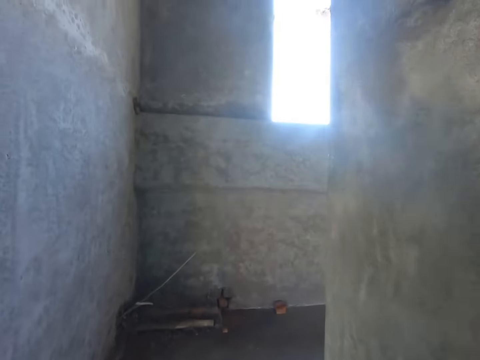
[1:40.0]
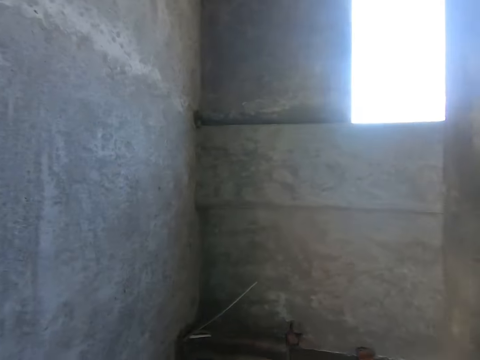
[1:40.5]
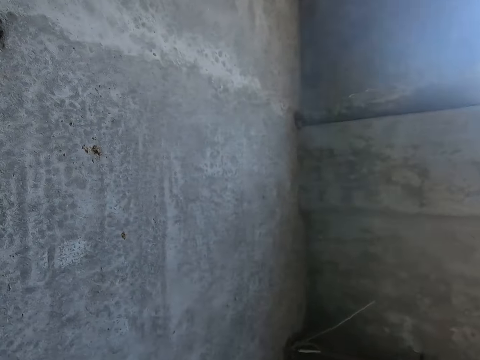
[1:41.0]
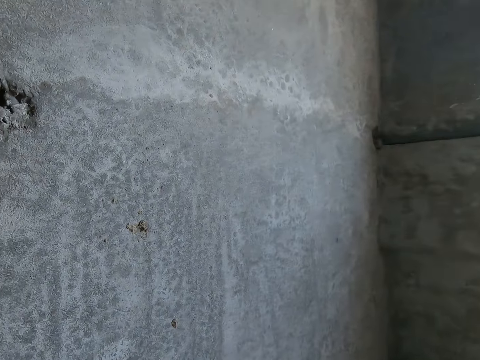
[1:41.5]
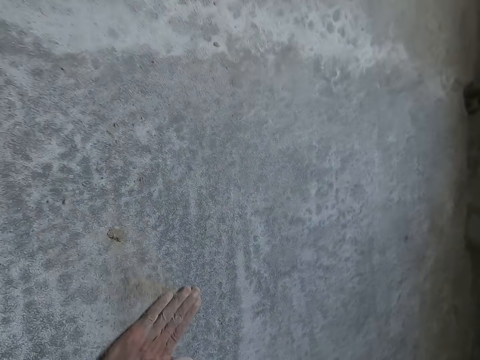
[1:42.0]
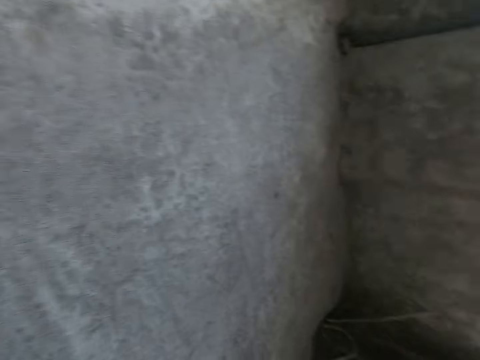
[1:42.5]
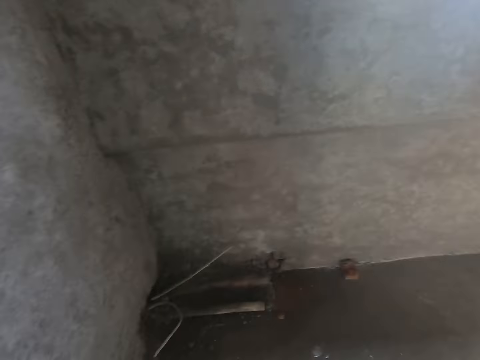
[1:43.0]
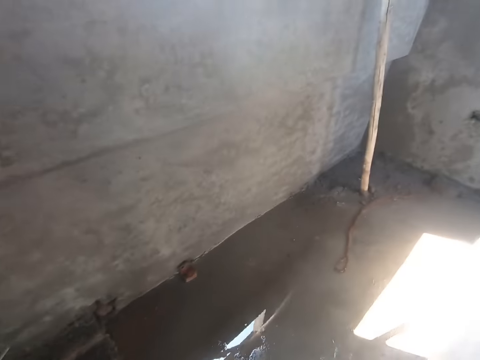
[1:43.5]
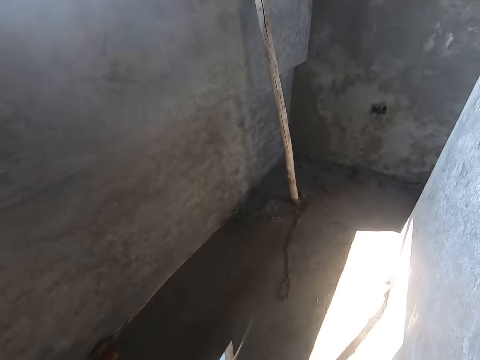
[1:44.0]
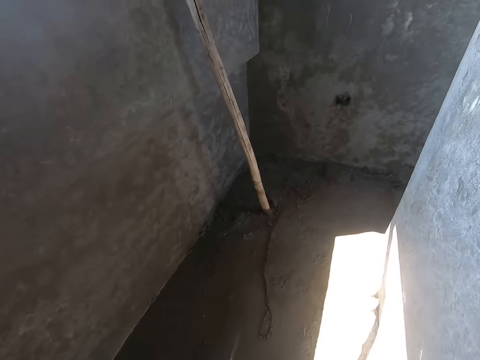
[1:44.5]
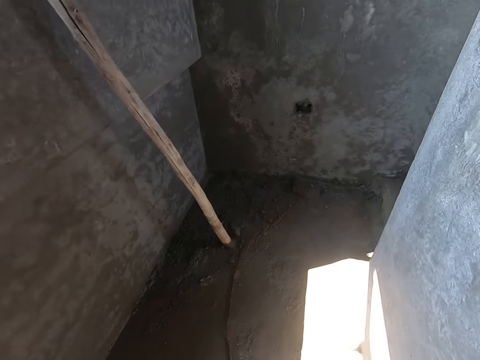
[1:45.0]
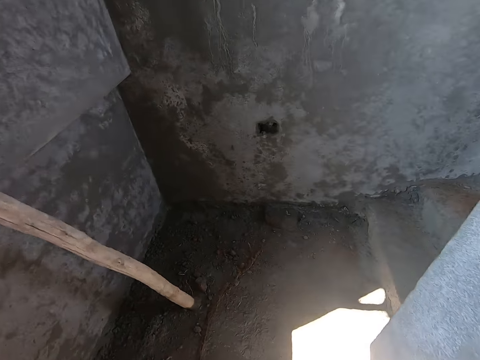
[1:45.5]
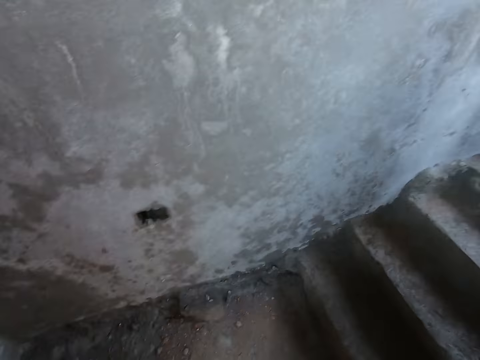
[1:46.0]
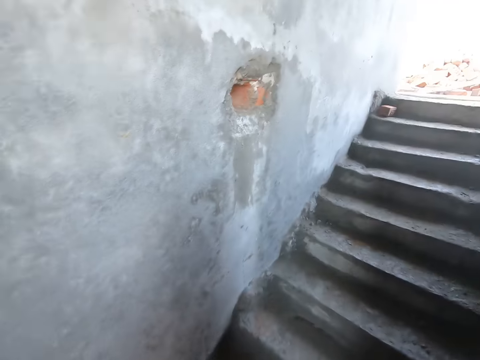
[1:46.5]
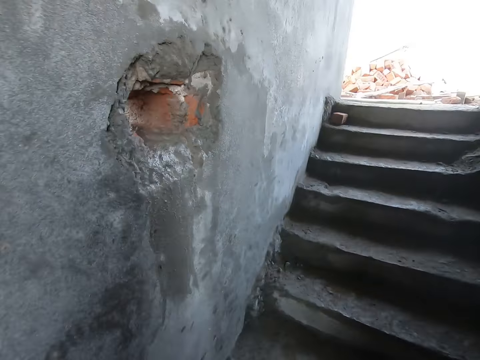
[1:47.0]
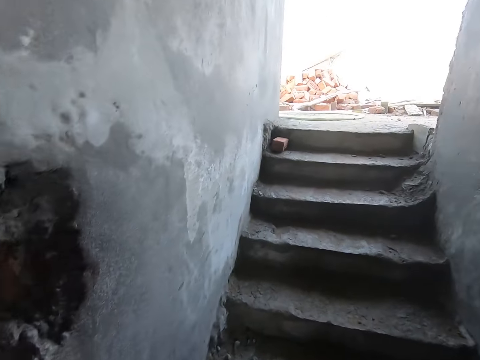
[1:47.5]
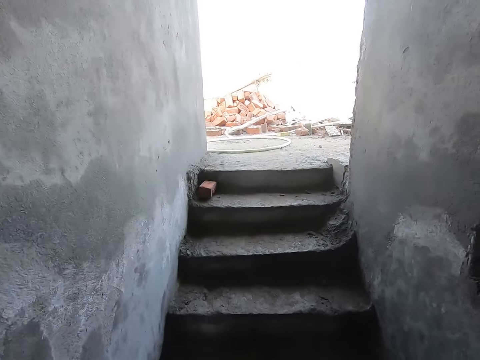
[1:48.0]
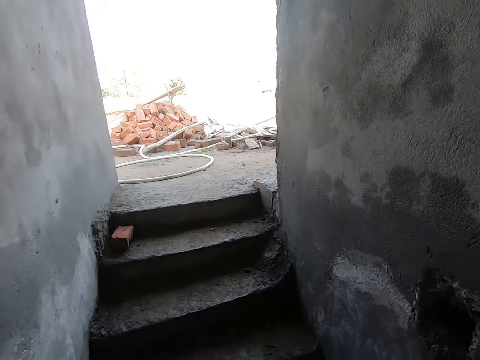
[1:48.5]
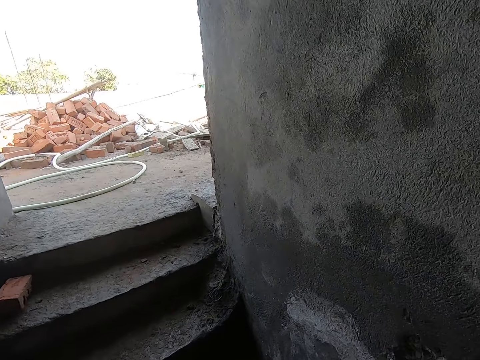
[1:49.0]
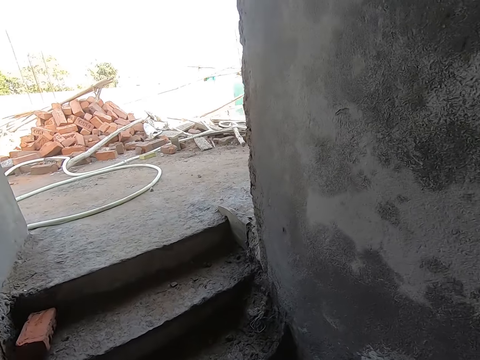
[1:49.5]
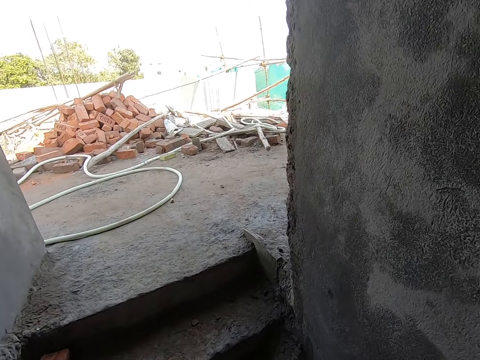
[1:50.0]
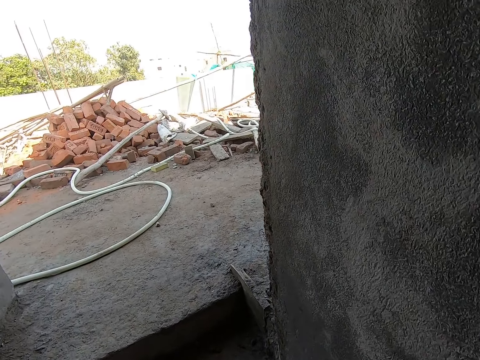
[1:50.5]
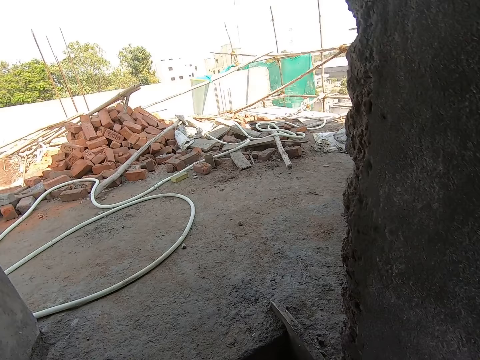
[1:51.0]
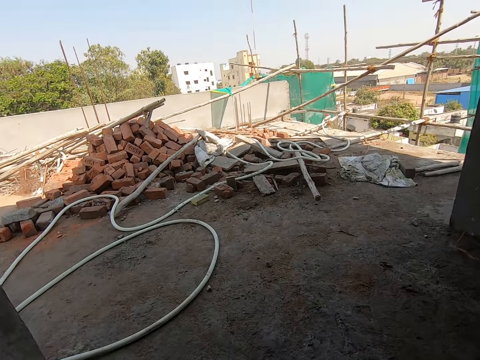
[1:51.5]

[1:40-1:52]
The camera wearer rubs the wall with his left hand. He removes the extra cement on the wall. He walks around the building. He climbs up the stairs.

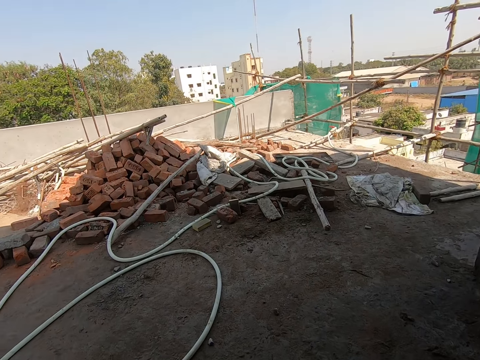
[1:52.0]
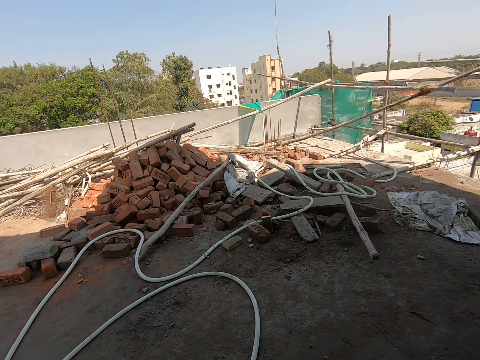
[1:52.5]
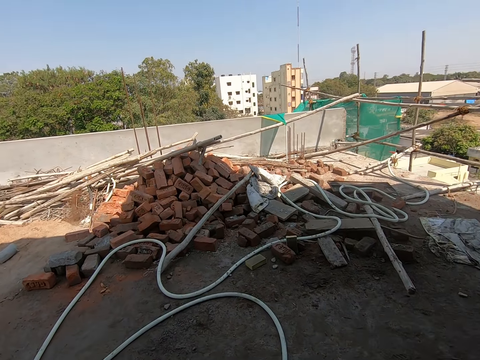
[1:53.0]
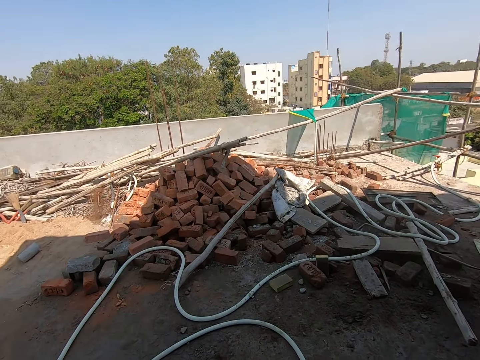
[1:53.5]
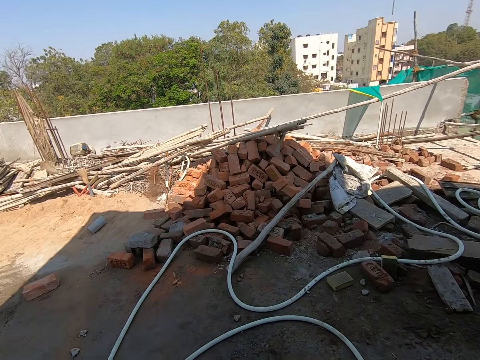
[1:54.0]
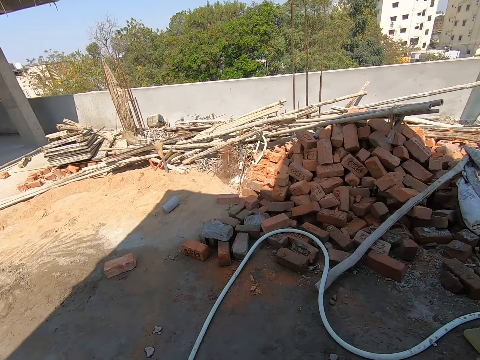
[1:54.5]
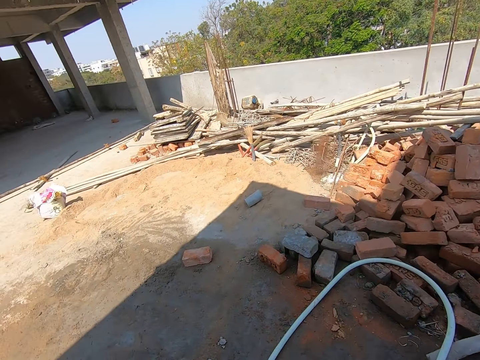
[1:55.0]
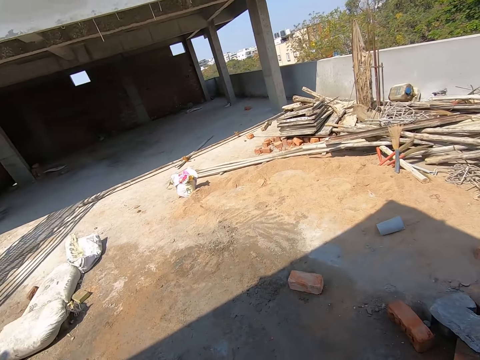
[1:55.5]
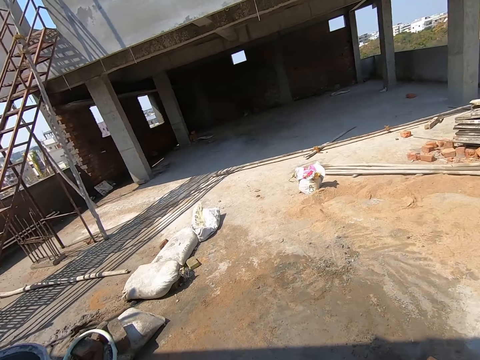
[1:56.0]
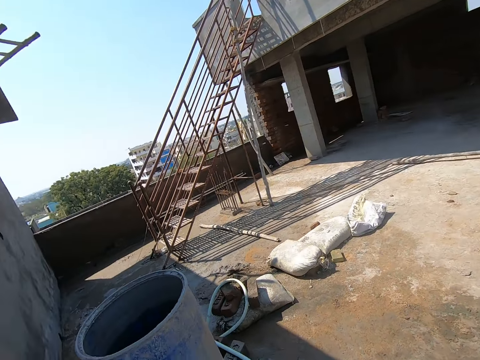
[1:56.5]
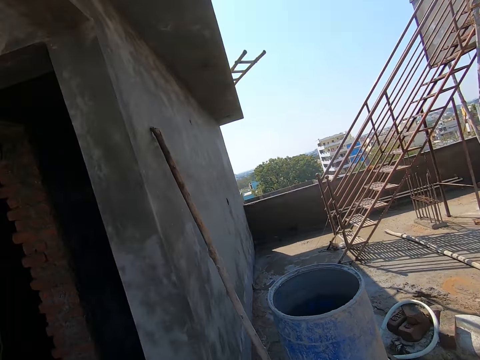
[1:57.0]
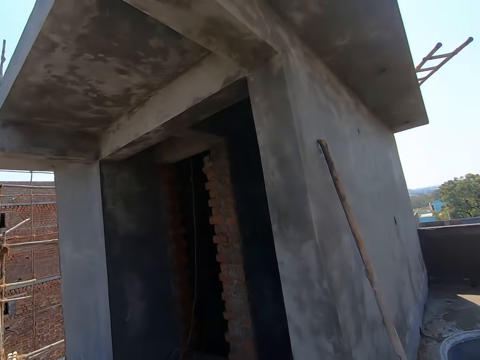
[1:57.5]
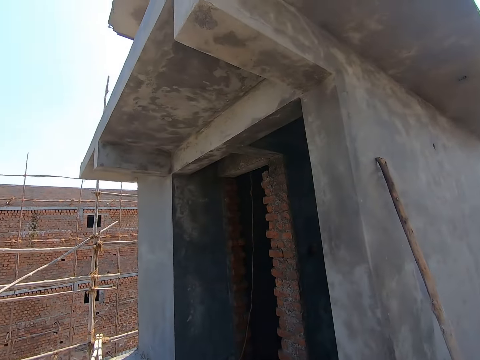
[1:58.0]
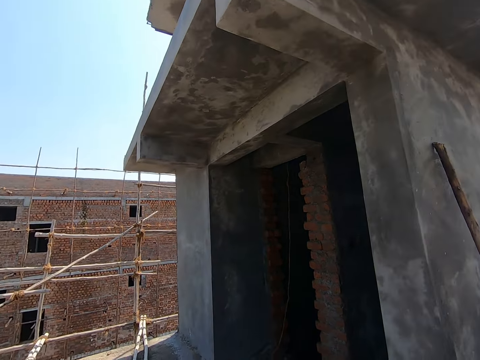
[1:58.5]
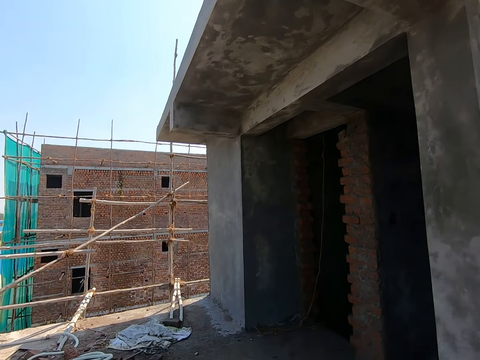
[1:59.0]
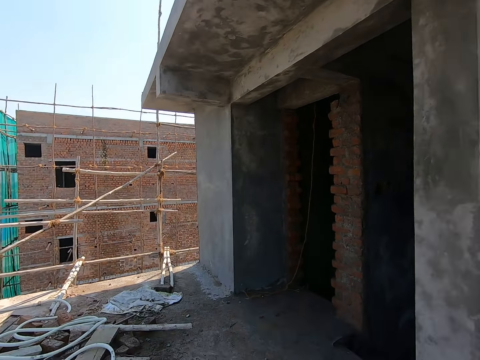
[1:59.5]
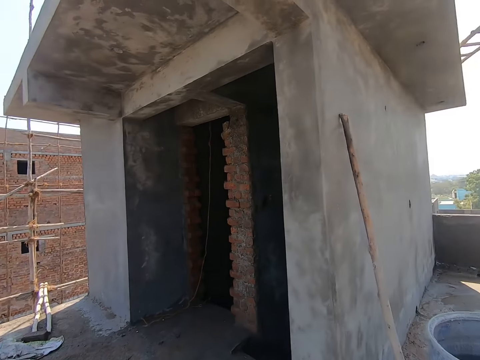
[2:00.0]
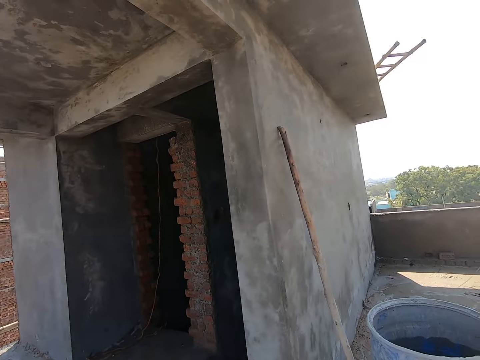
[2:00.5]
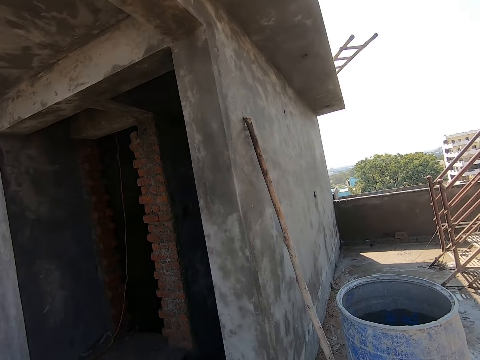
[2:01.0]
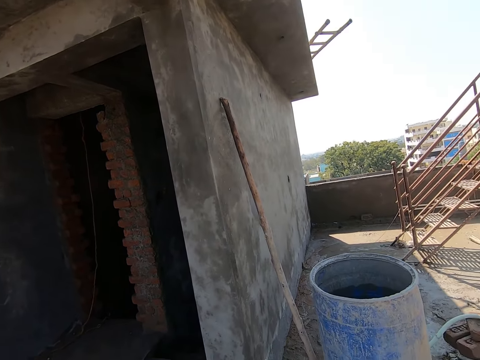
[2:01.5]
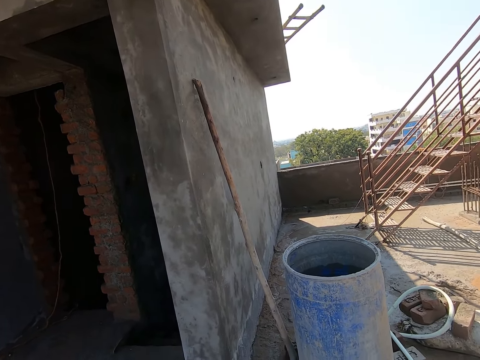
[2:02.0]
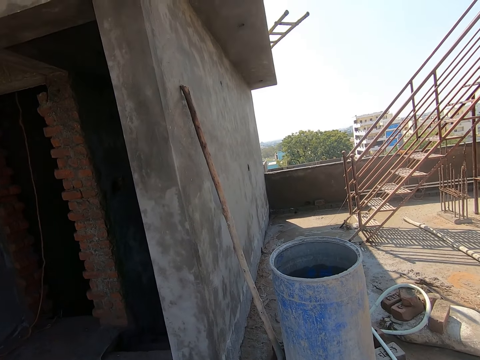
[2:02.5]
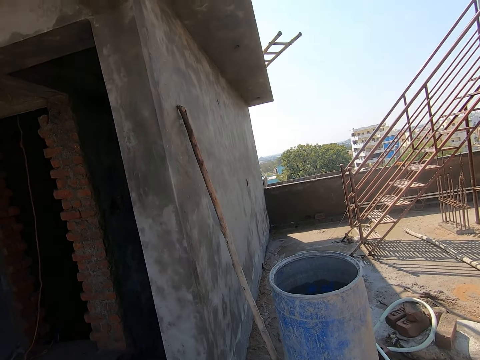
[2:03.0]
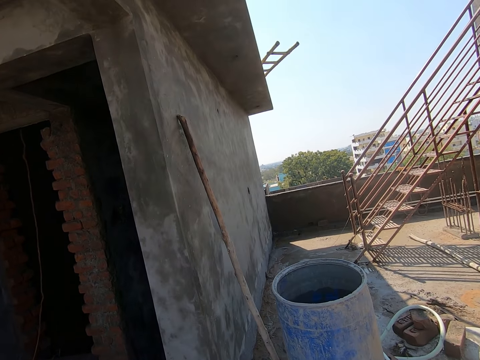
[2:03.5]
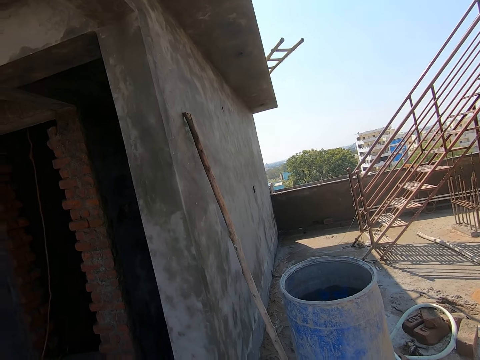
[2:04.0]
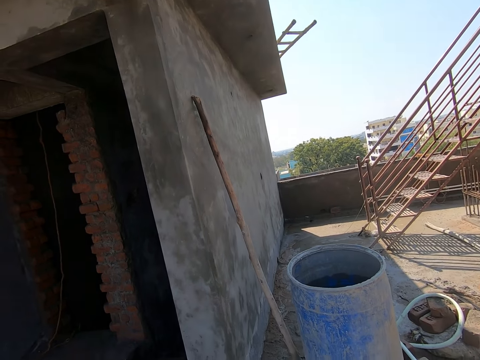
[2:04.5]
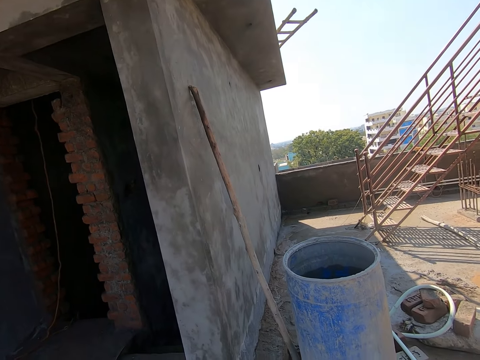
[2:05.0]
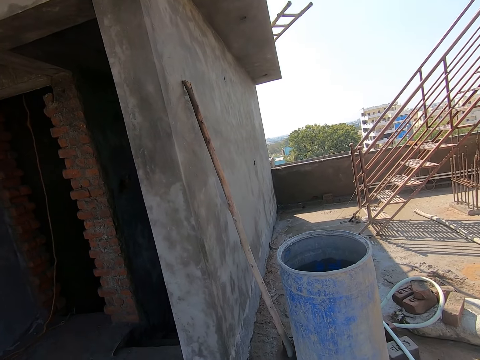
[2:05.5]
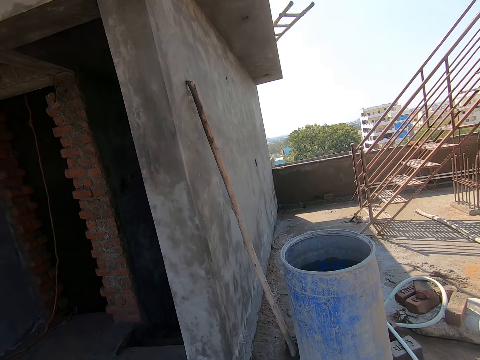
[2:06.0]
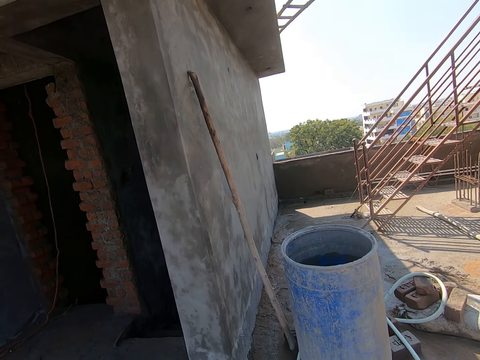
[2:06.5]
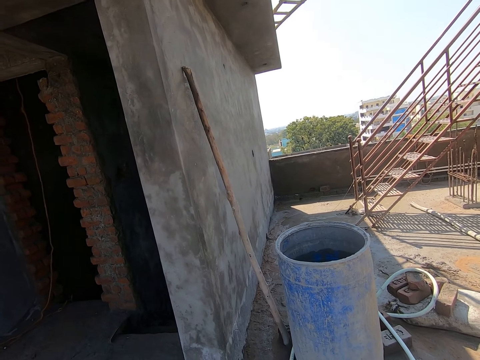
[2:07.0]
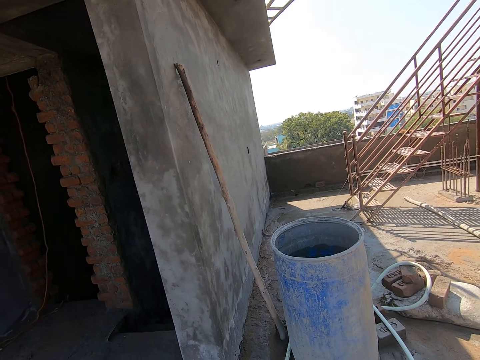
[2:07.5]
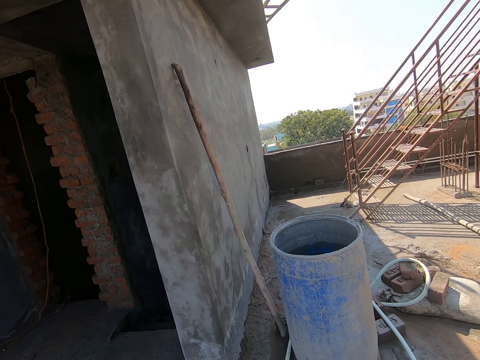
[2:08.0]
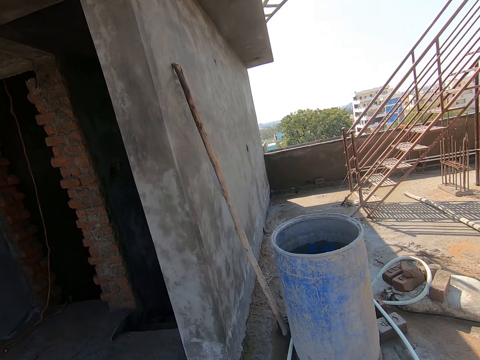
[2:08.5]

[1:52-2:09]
The camera wearer looks around the building. They interact with a woman.
